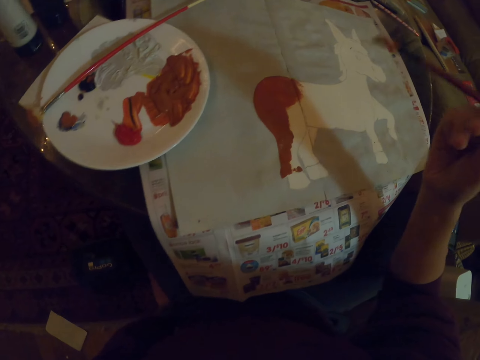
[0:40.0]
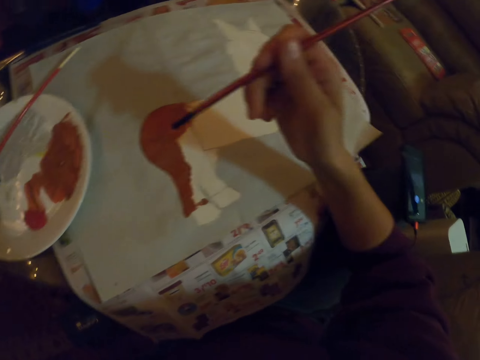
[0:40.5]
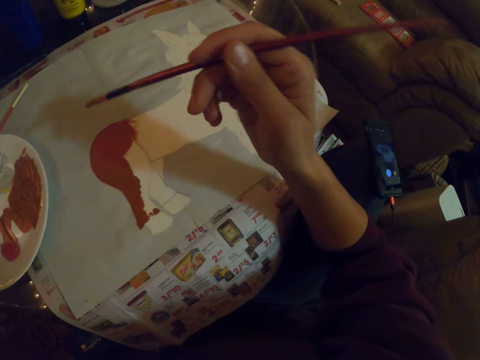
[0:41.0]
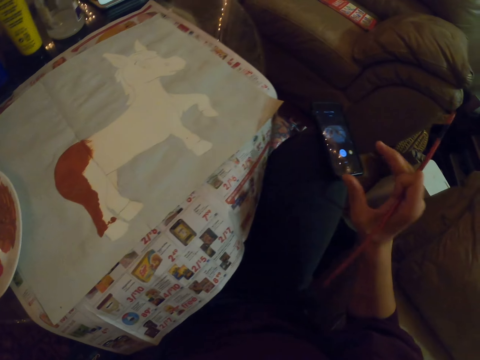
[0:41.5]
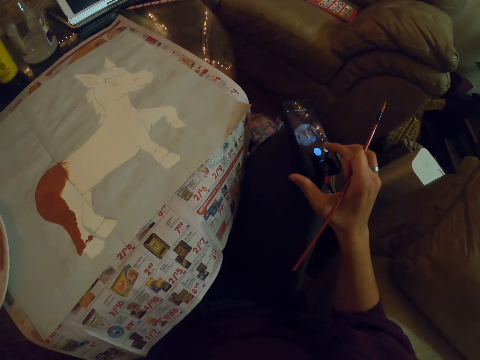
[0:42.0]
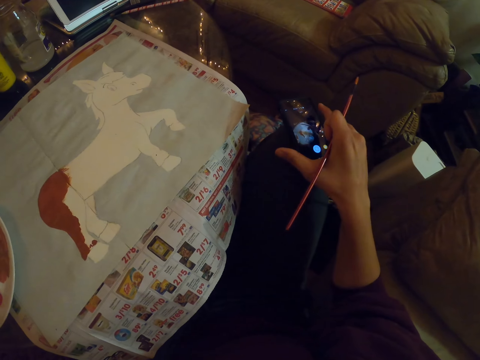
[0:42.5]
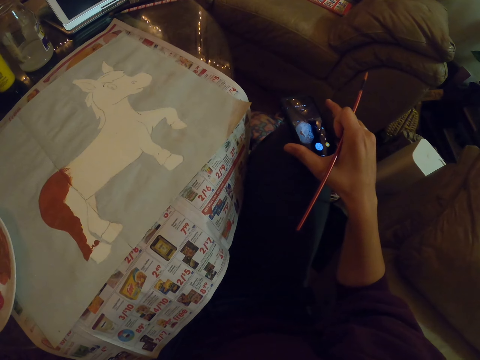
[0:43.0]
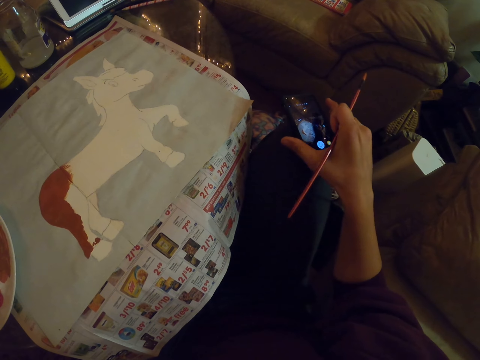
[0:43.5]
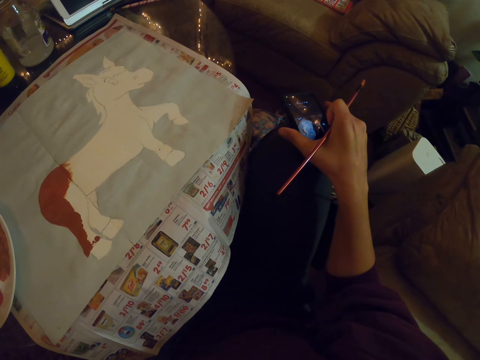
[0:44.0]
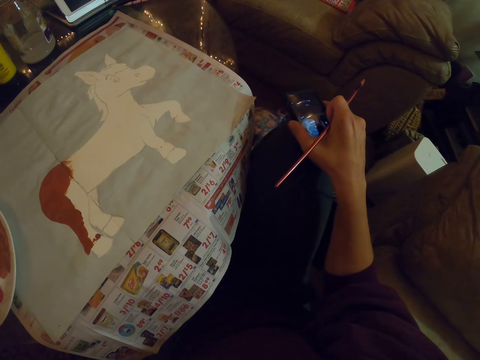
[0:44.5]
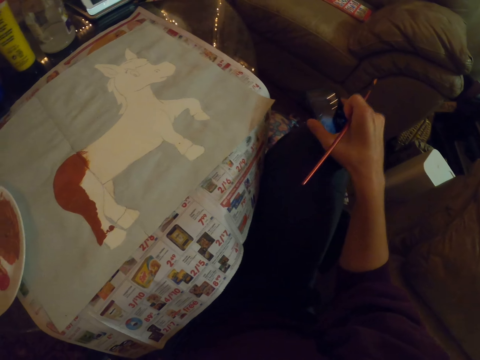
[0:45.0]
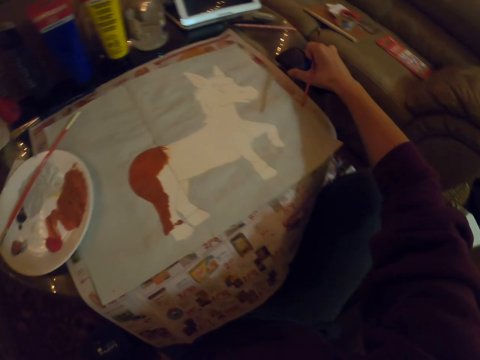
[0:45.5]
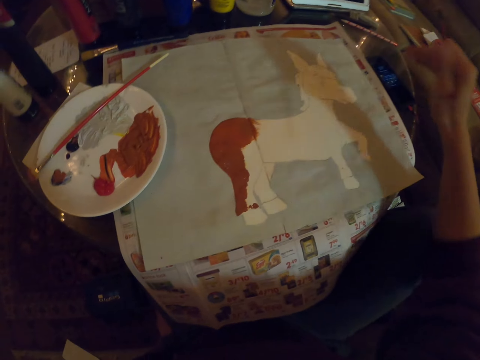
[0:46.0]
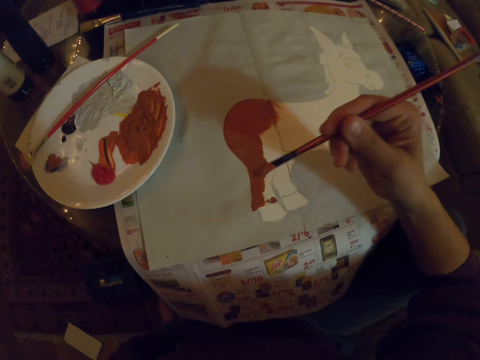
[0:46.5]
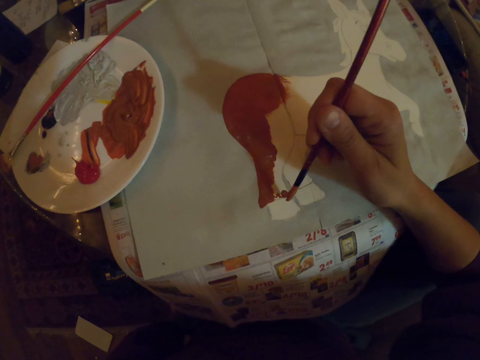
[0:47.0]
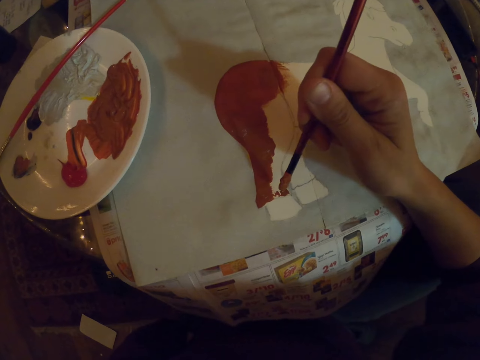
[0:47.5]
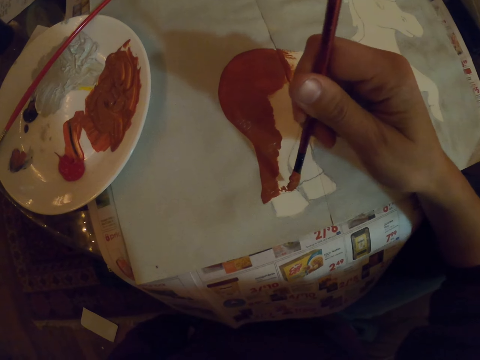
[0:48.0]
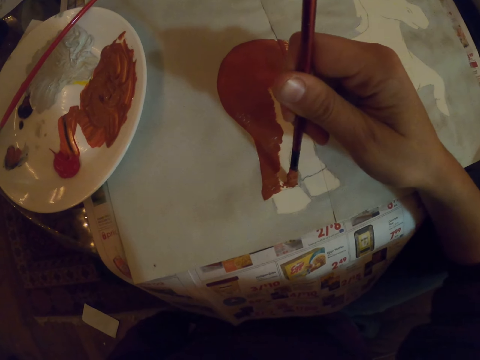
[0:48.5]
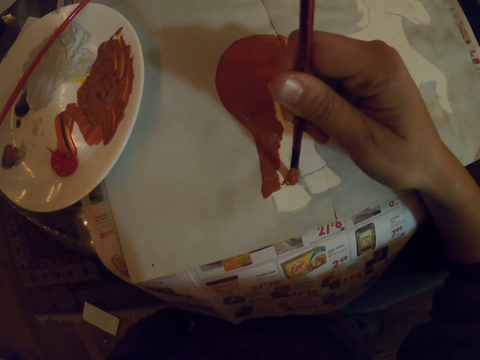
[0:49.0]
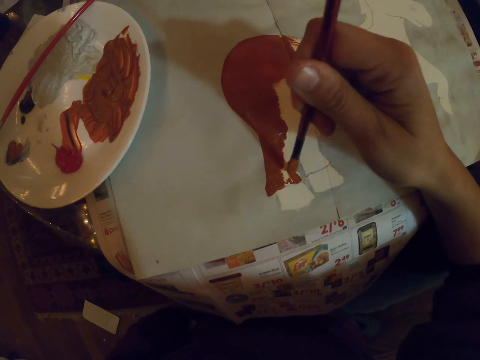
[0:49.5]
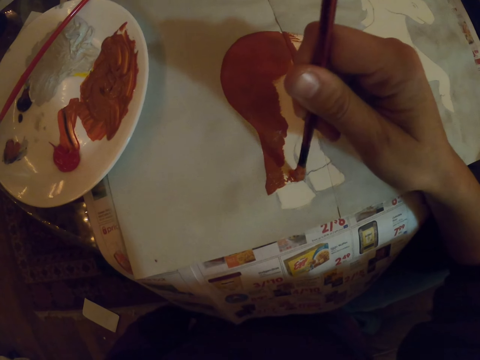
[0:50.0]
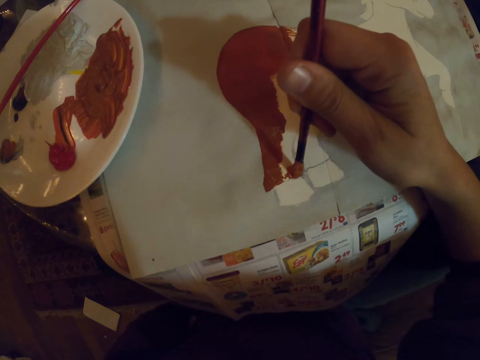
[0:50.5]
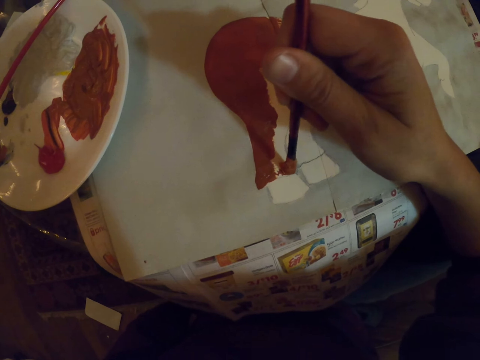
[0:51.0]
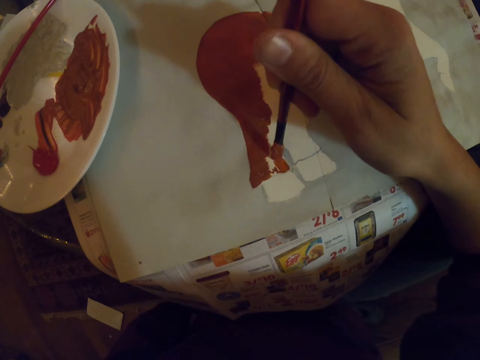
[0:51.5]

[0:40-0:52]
The camera wearer holds the paint brush. They hold the paint brush again. They move the cellphone to the table. They use the phone, pick the phone, and put the phone down. They paint the sketch on a paper.

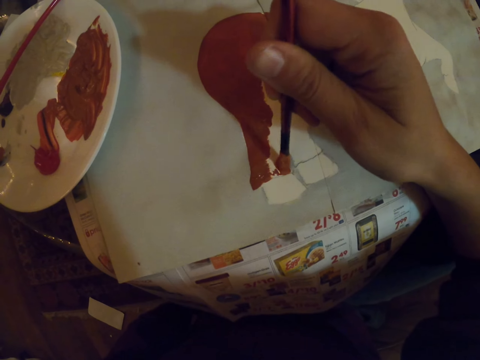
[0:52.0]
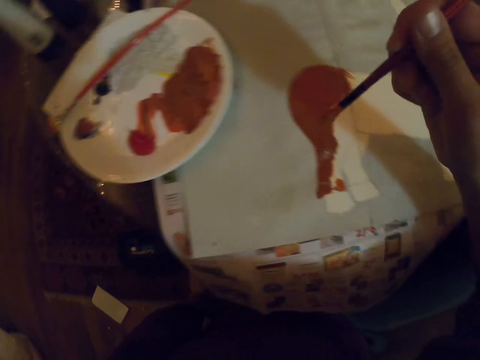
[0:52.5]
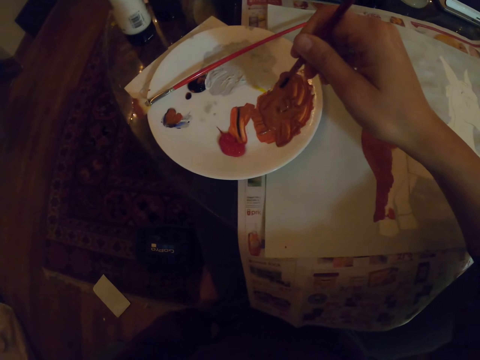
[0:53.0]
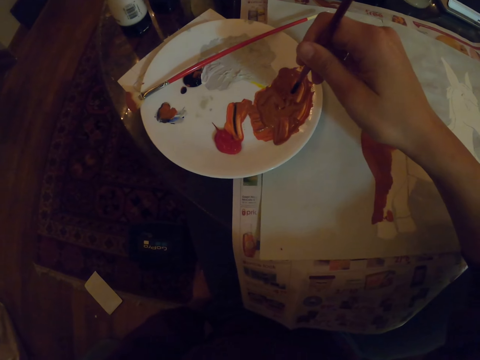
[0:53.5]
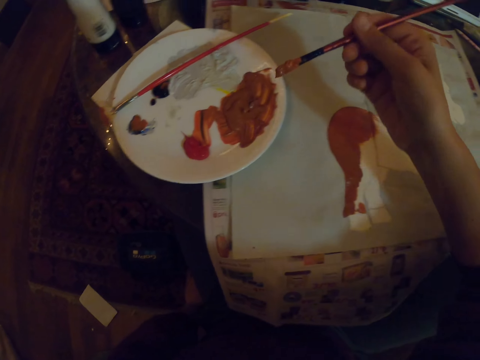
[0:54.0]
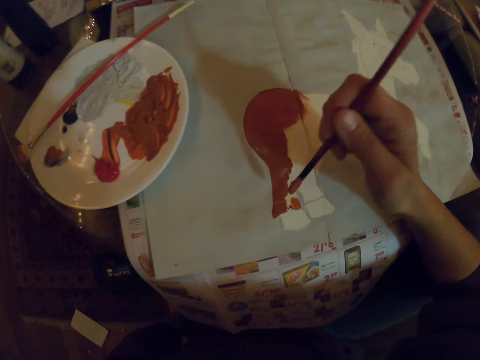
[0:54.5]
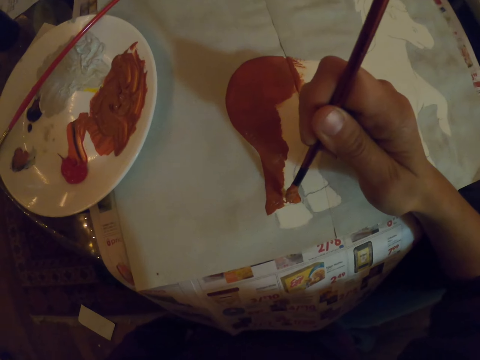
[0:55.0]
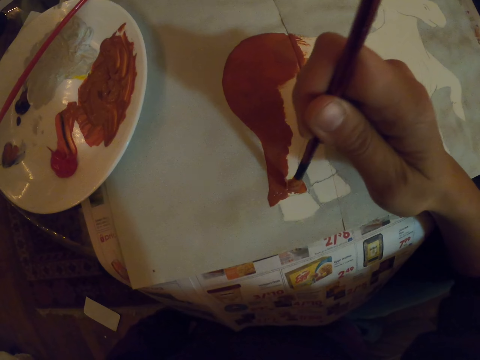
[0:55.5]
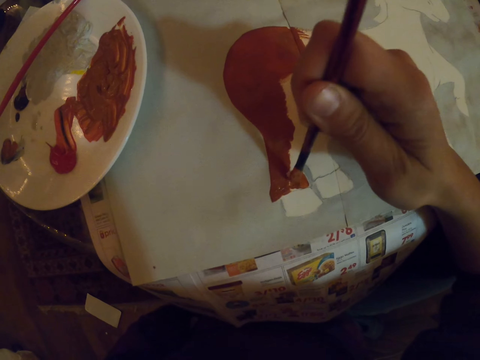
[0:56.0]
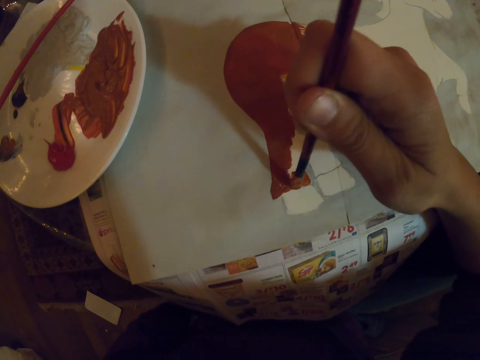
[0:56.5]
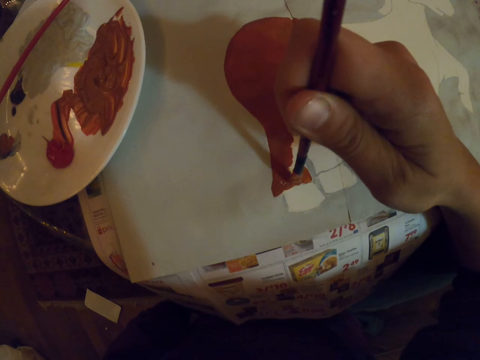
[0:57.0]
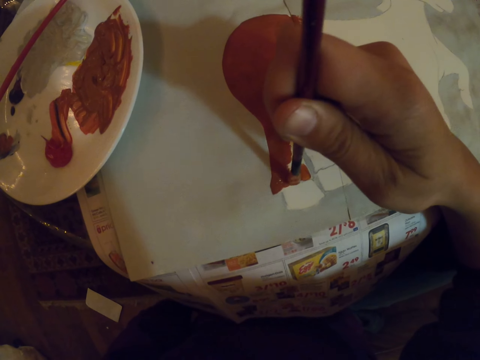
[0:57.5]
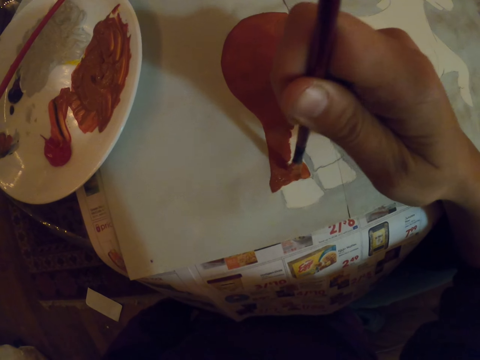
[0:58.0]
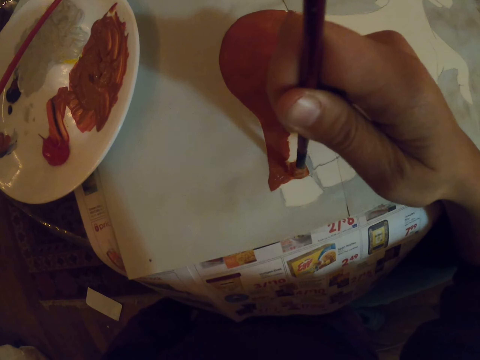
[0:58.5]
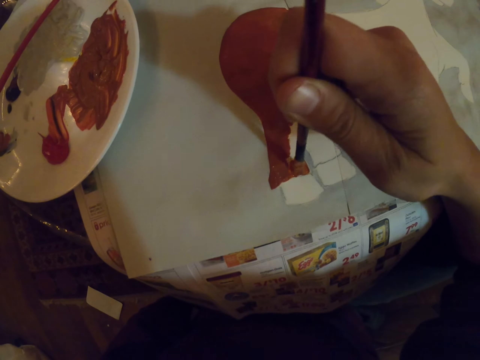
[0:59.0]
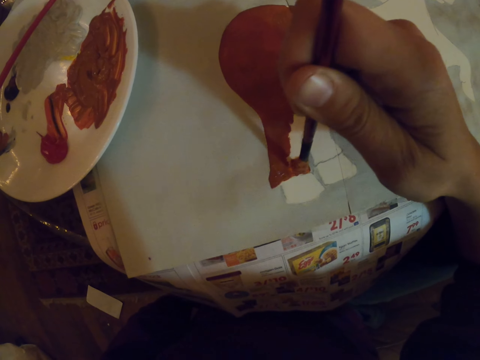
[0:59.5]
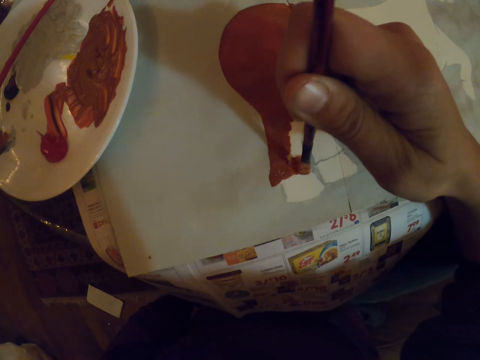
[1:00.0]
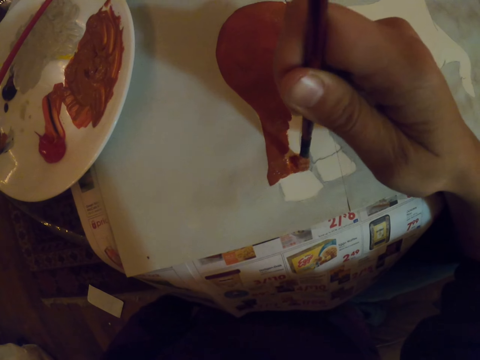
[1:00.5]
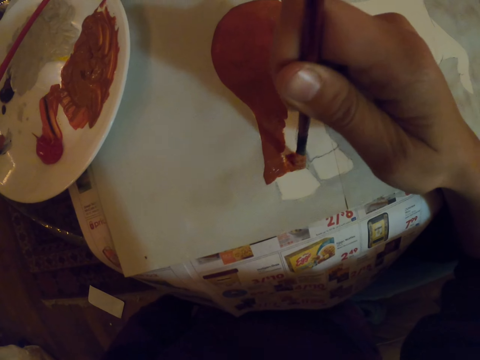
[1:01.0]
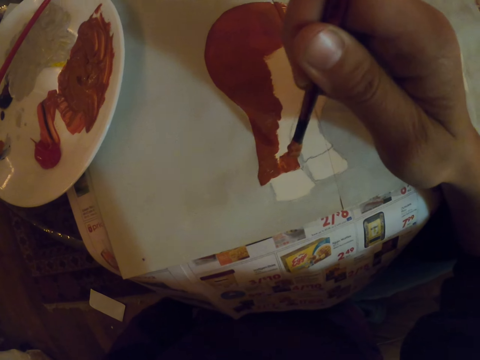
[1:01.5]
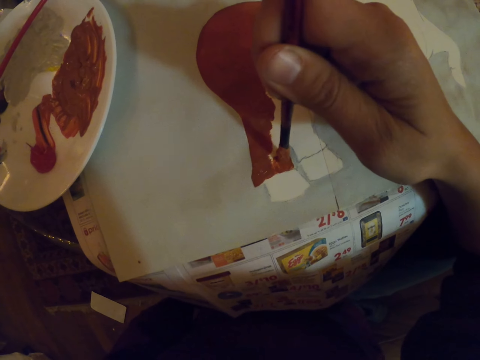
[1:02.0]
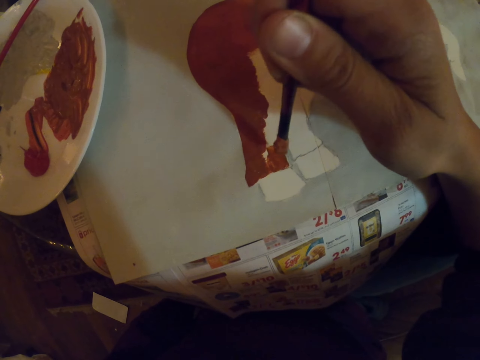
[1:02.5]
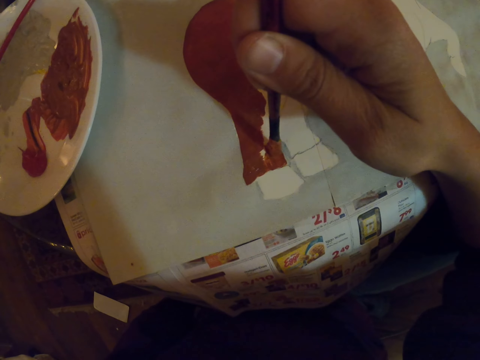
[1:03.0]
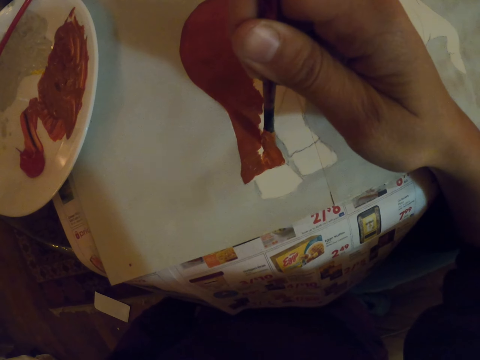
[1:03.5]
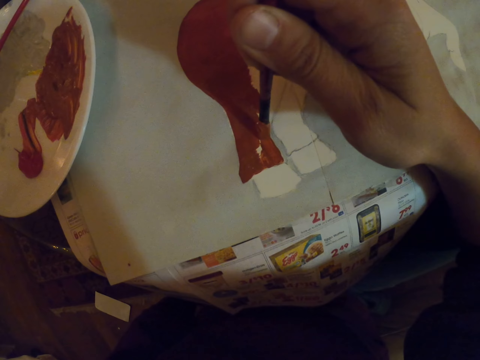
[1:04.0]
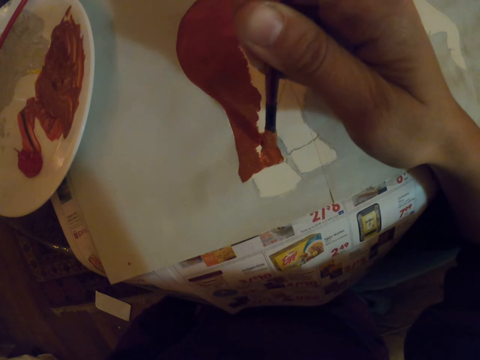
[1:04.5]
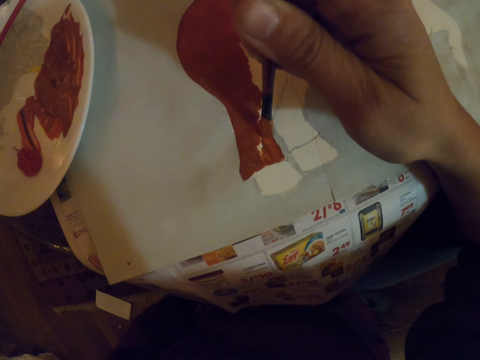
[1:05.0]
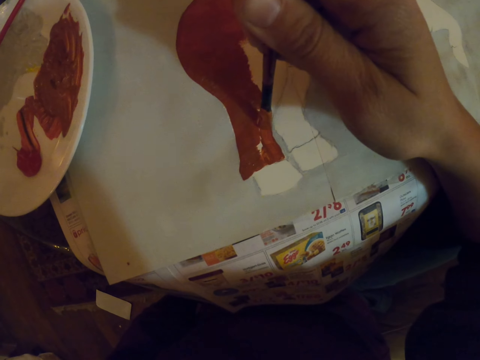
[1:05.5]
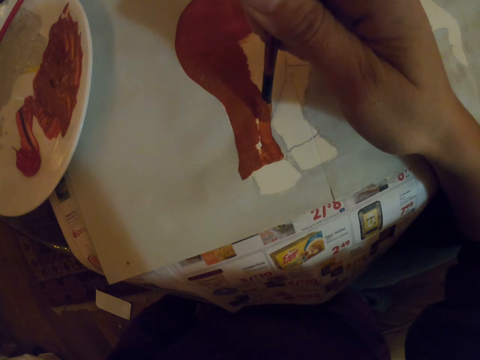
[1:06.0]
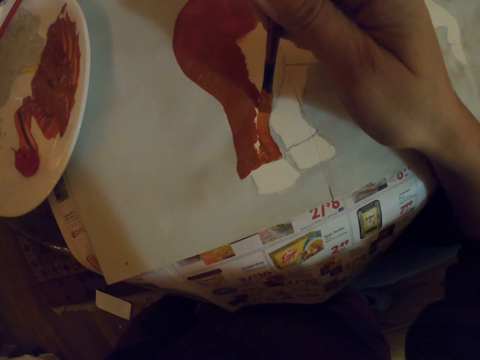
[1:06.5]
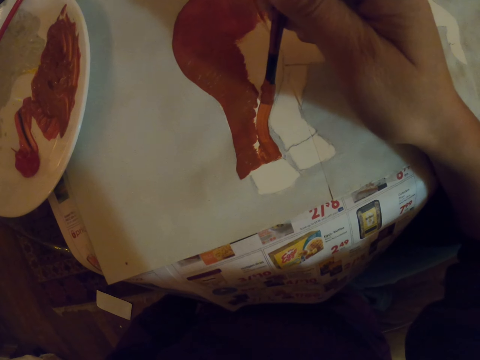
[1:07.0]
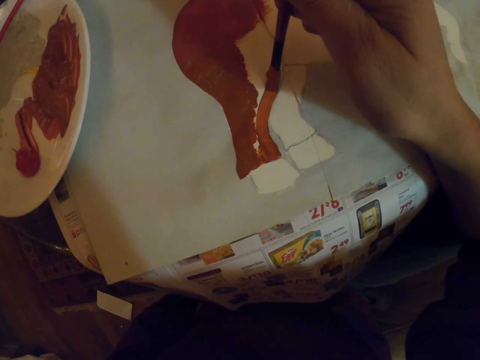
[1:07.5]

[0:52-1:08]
The camera wearer dips the paint brush in the paint. They paint the sketch on a paper.
